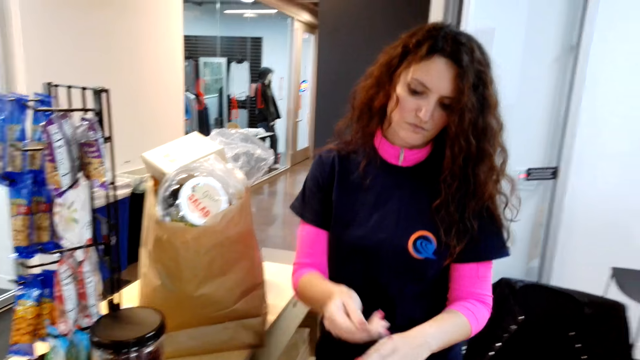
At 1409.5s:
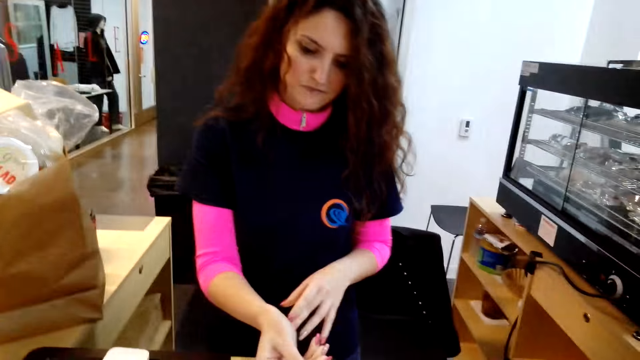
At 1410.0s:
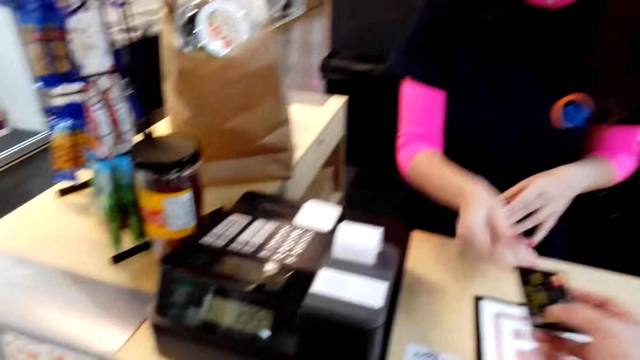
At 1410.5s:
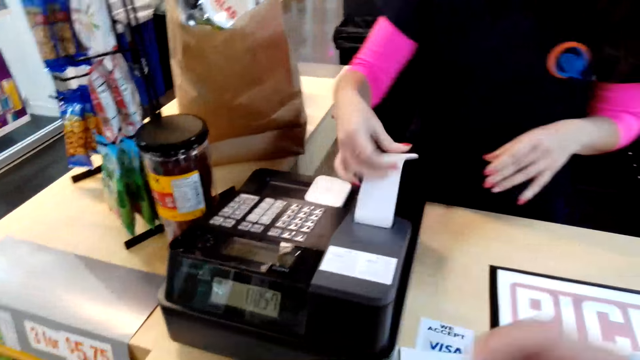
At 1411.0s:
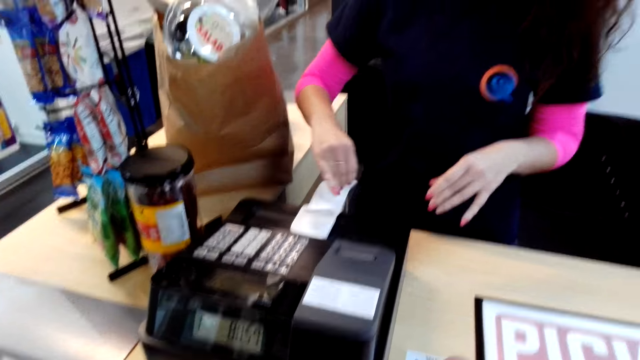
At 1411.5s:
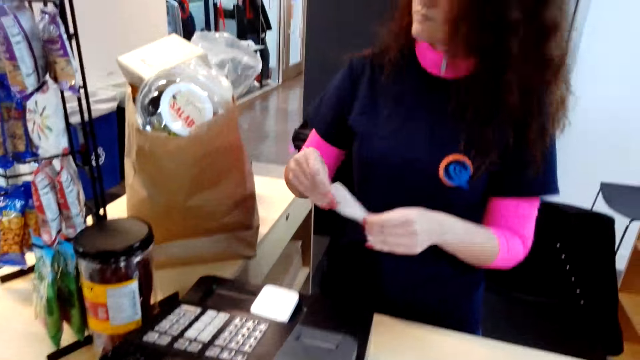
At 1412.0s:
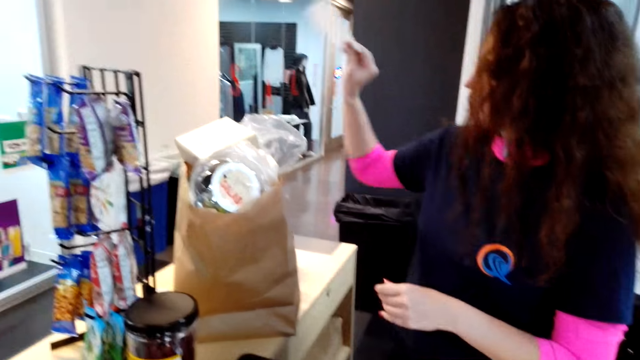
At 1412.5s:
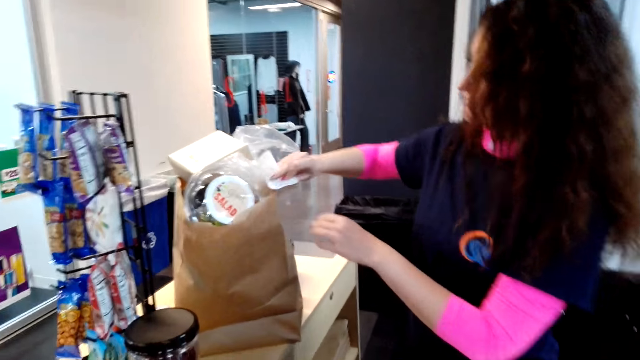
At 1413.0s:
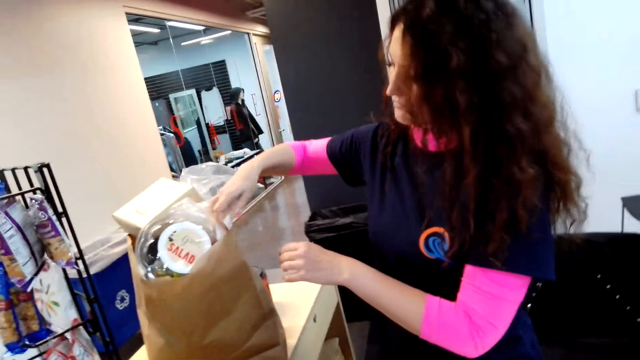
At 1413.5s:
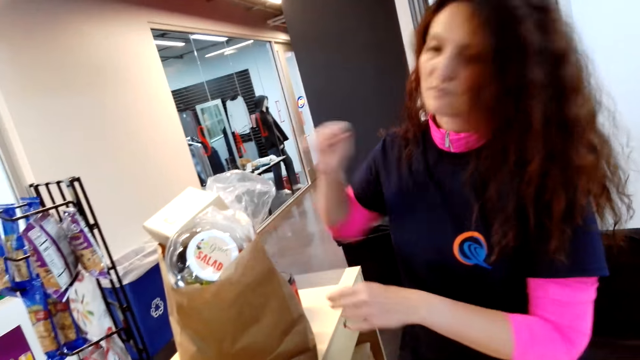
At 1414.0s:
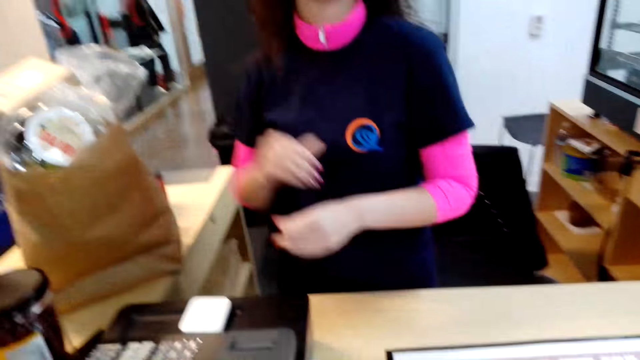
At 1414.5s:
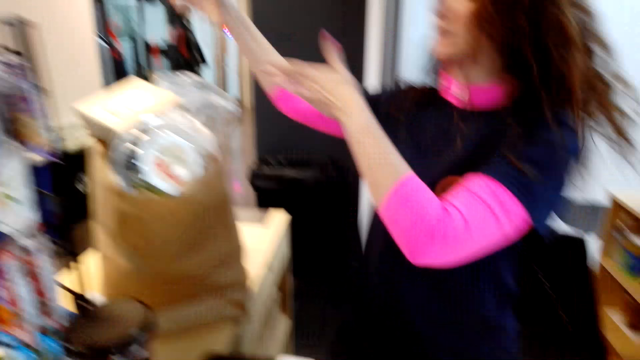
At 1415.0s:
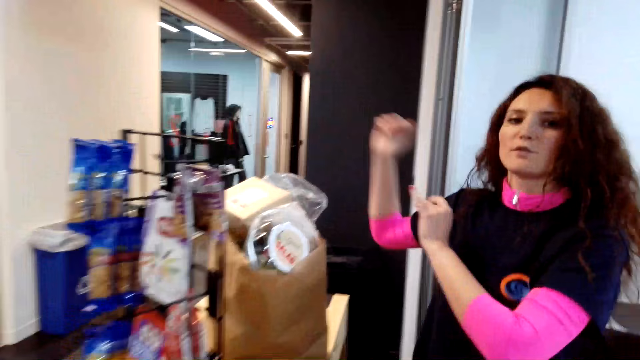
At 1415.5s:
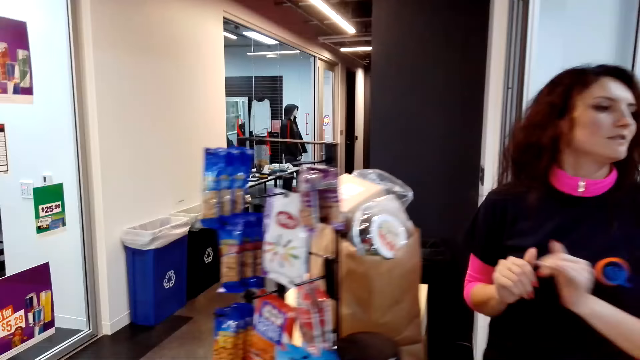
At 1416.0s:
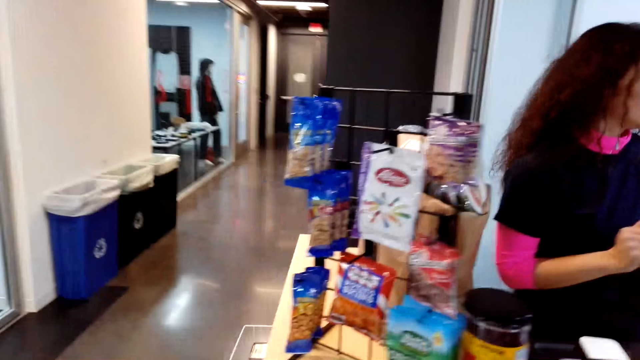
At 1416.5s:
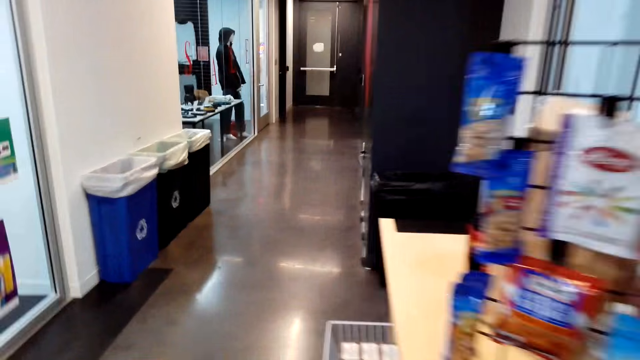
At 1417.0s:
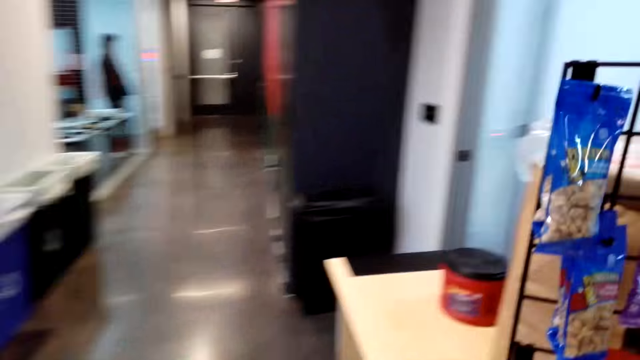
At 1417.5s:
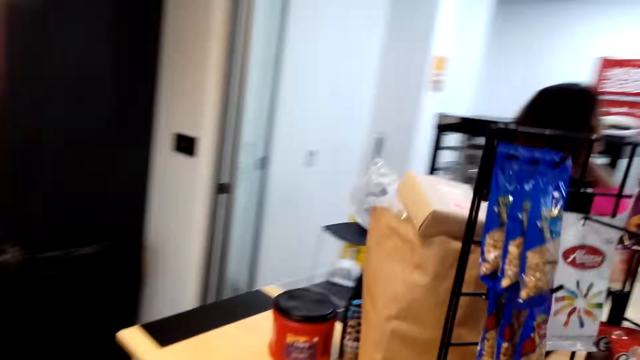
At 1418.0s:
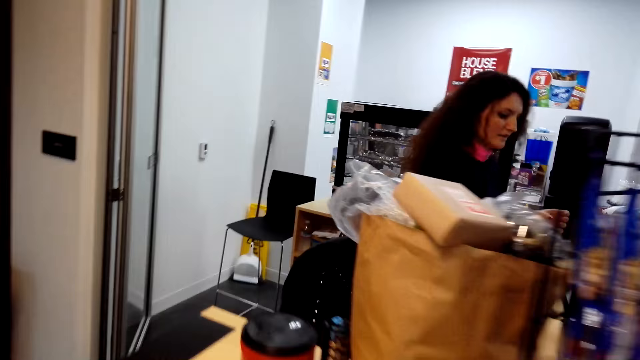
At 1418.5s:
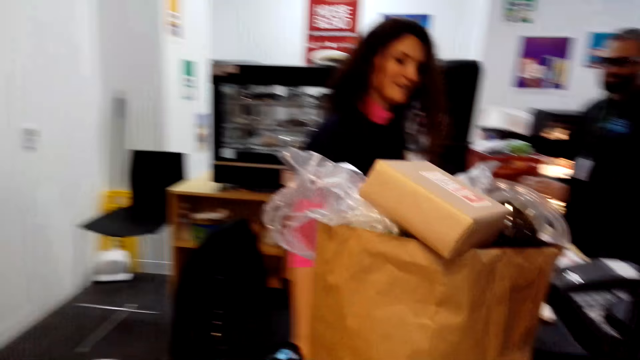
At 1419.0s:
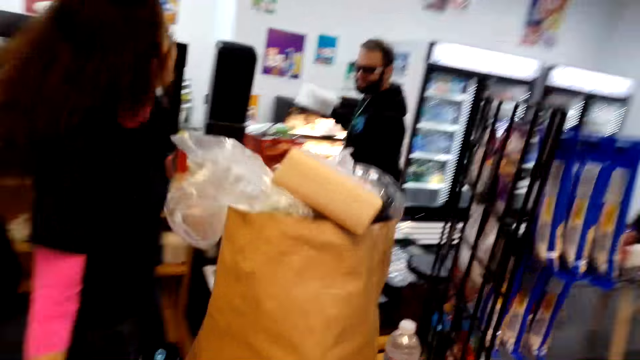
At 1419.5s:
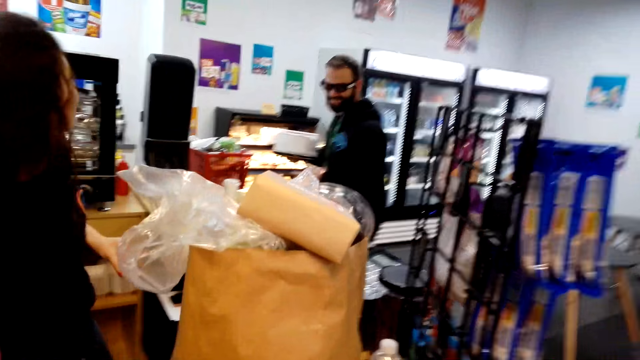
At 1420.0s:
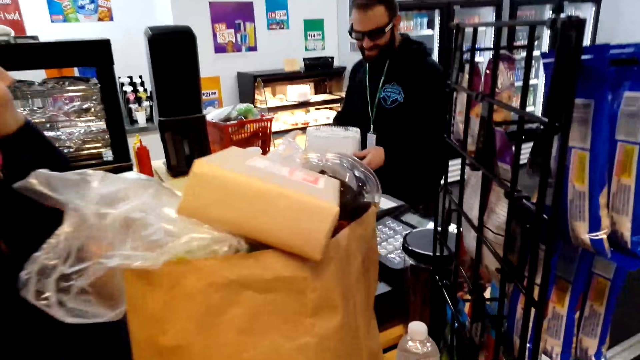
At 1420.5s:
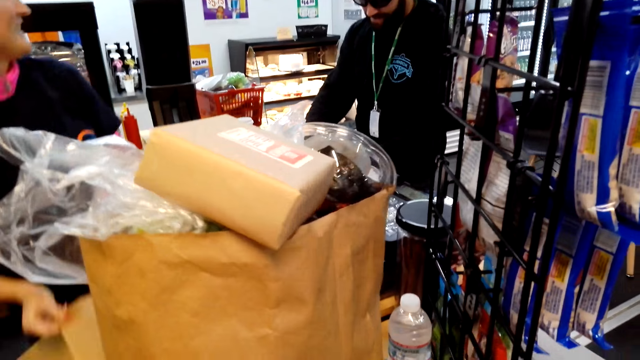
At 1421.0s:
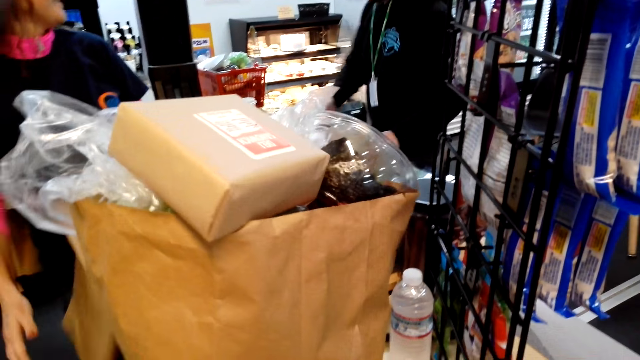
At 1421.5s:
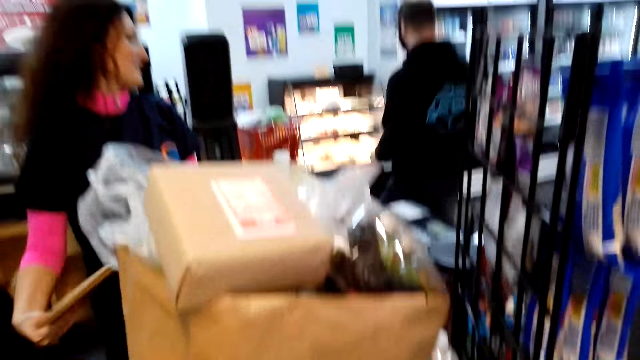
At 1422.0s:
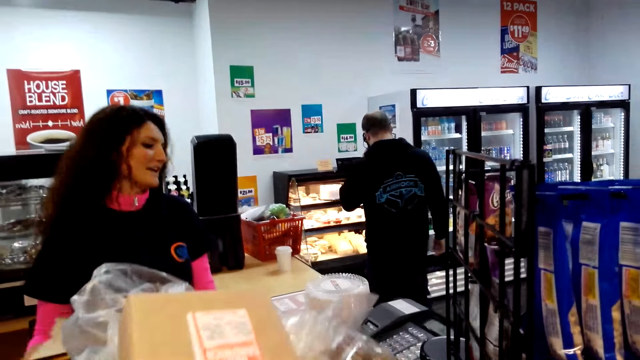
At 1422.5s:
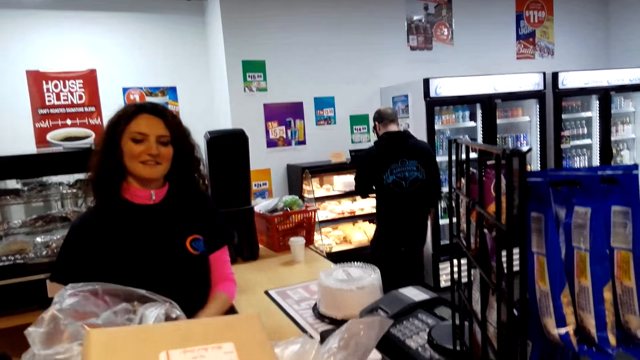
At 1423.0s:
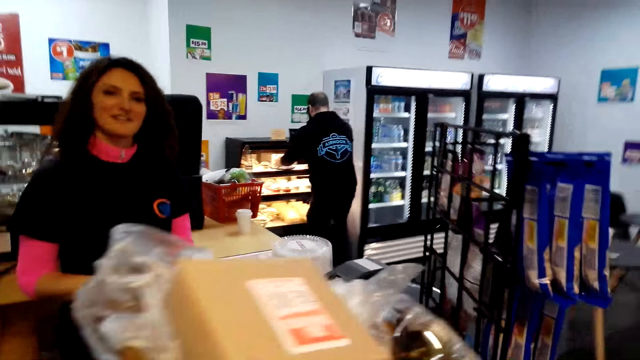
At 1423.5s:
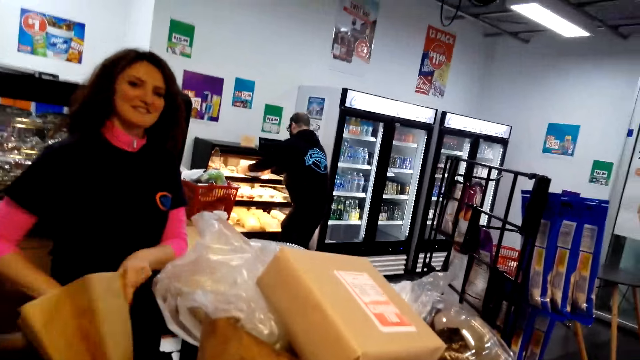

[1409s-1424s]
The cashier gives the camera wearer back a smart card. The camera wearer takes a paper from the machine. The cashier puts a receipt in the carry bag. The camera wearer puts the receipt in the paper bag. They move to the other side of the cashier. A man puts a cake on the cashier table.

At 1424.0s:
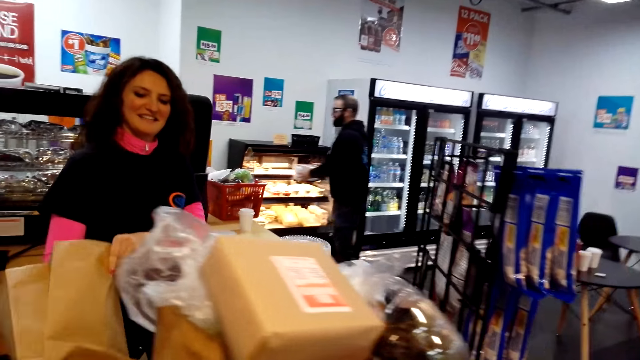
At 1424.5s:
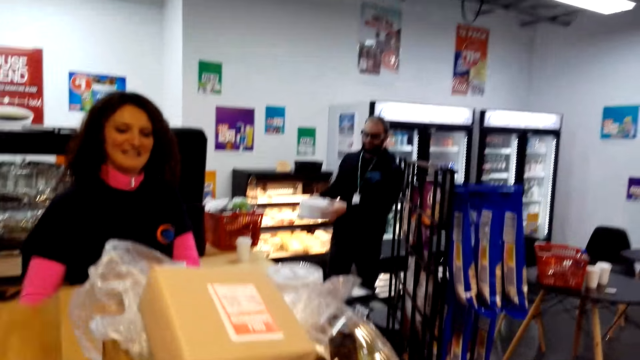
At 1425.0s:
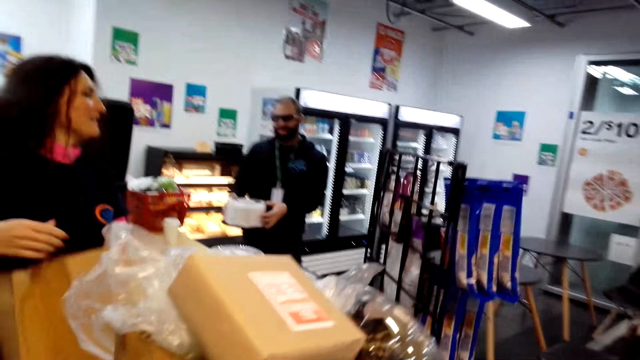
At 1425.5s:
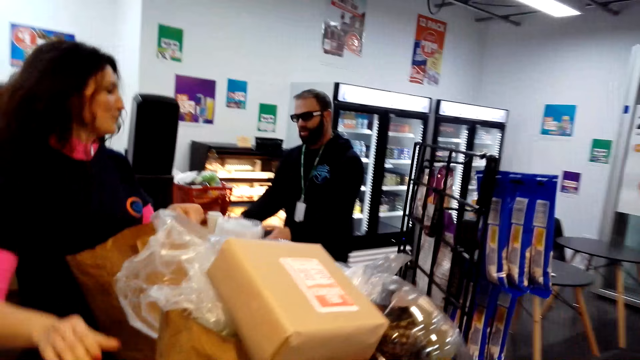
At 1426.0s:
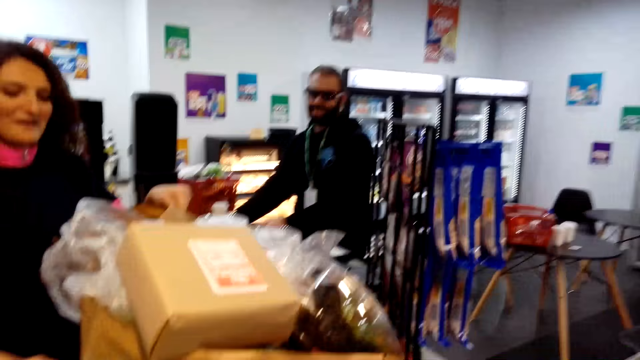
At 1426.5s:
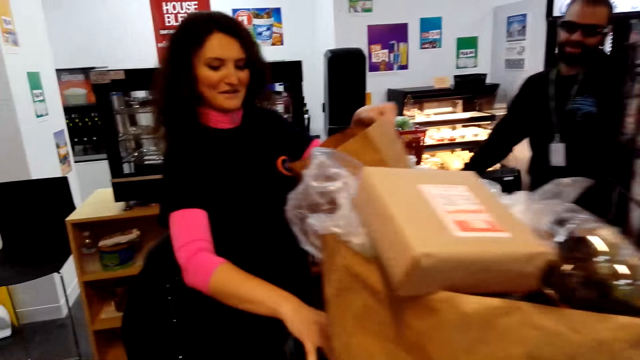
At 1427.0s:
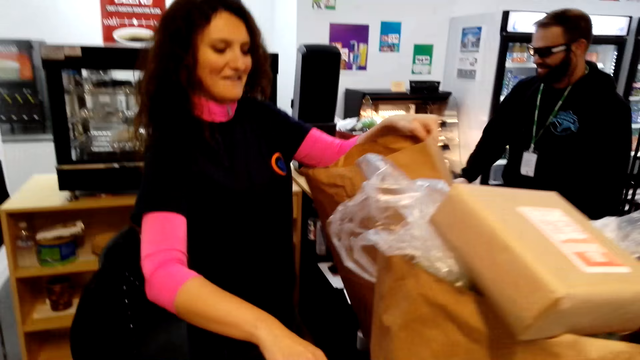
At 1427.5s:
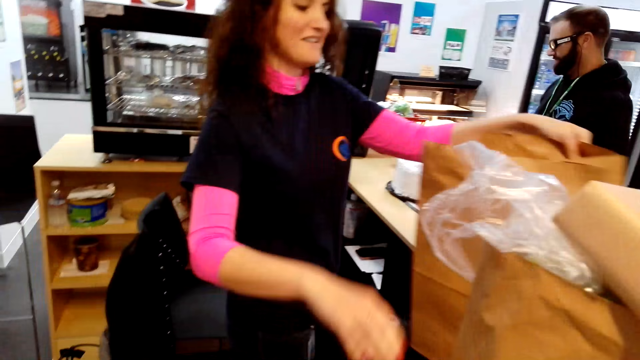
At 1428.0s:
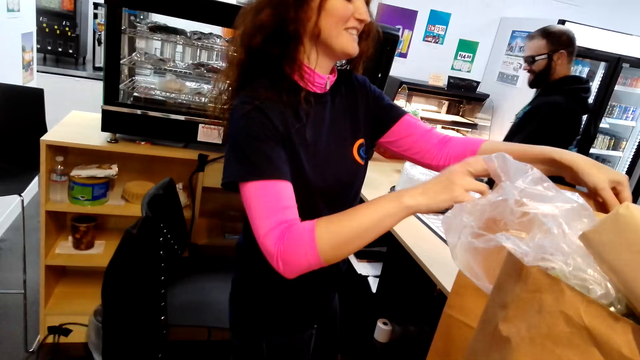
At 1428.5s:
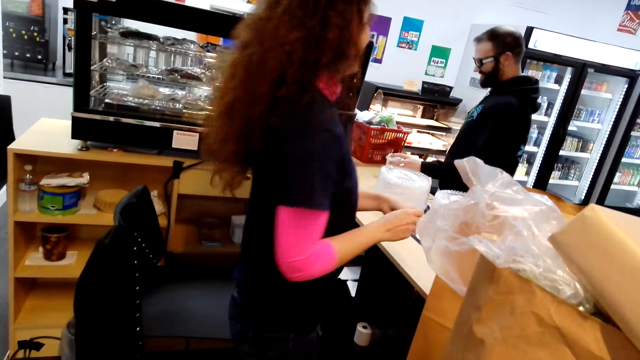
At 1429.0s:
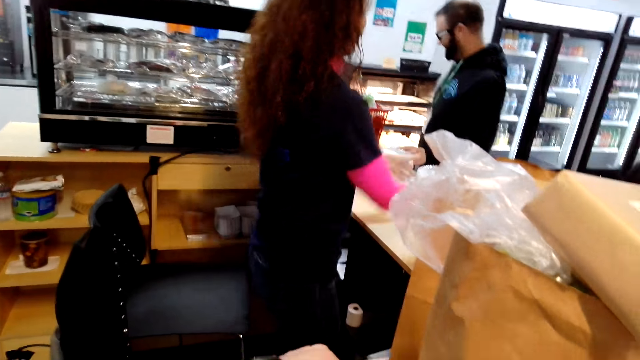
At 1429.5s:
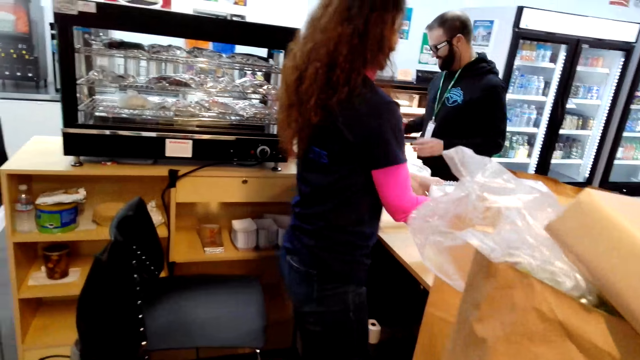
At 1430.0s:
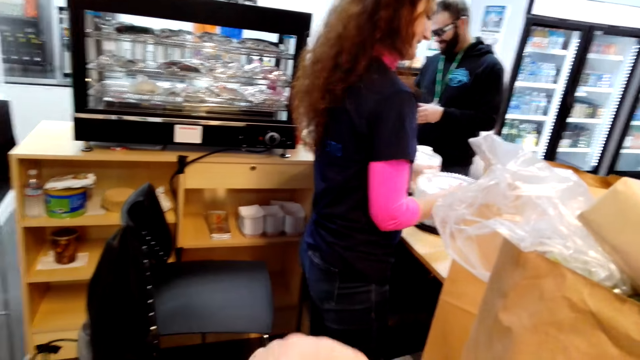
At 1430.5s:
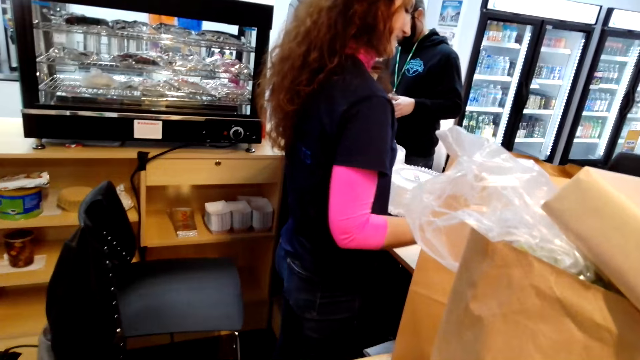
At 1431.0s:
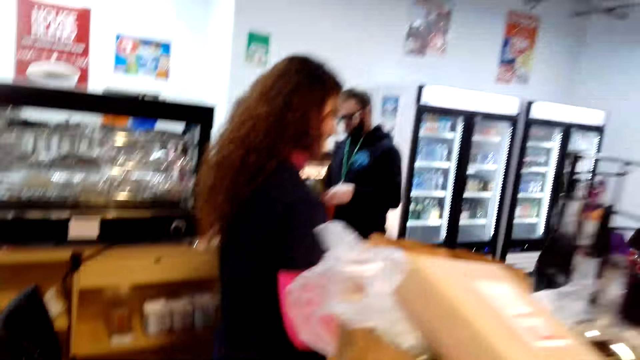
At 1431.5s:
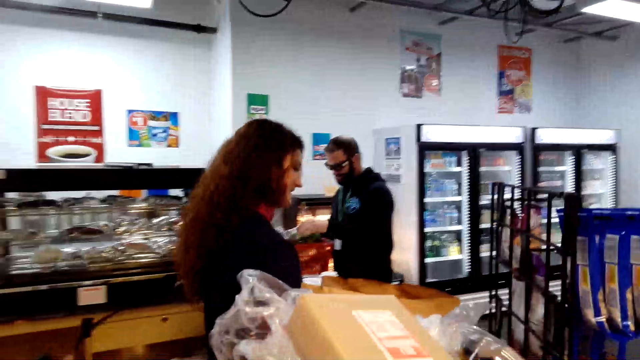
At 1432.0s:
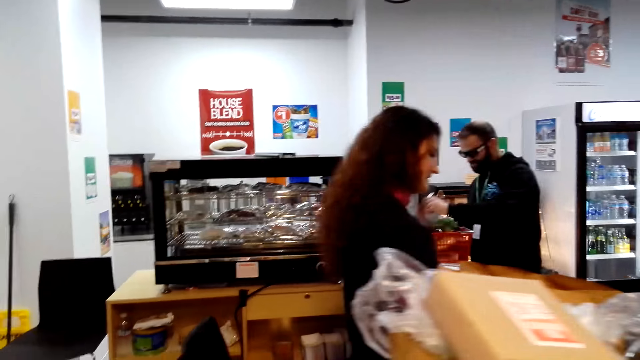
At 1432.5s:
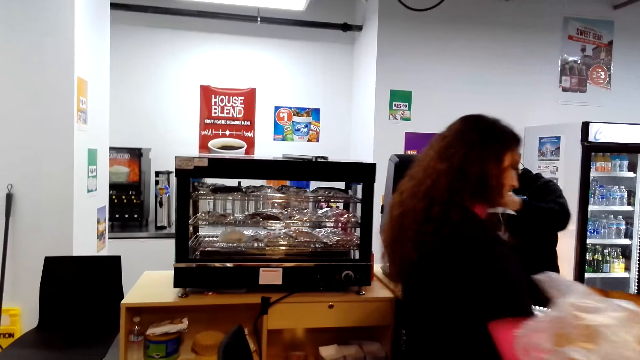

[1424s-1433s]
The cashier does calculation for a man.
